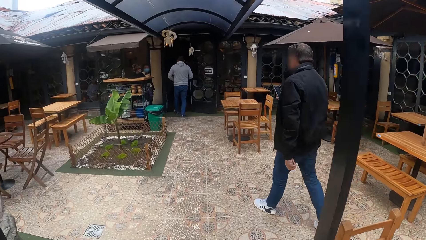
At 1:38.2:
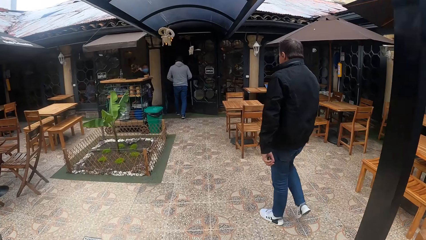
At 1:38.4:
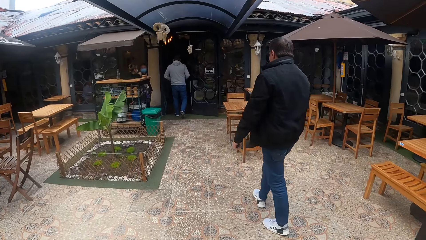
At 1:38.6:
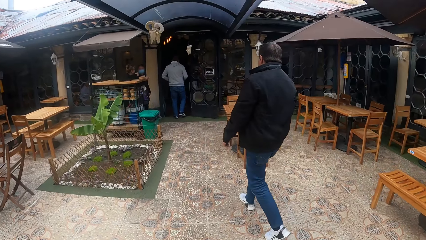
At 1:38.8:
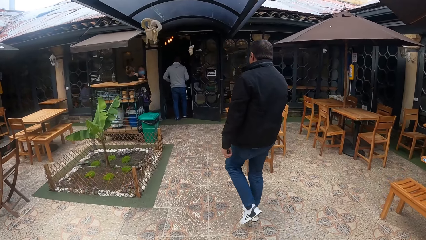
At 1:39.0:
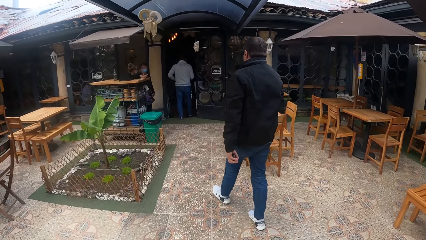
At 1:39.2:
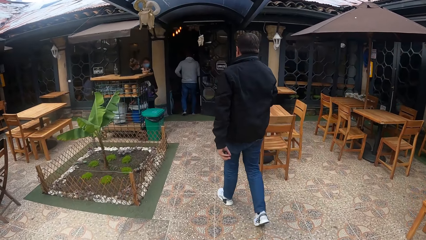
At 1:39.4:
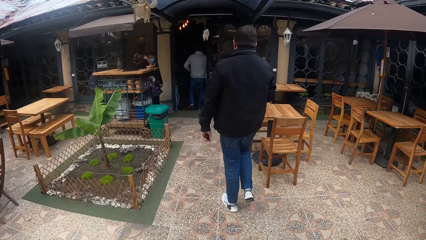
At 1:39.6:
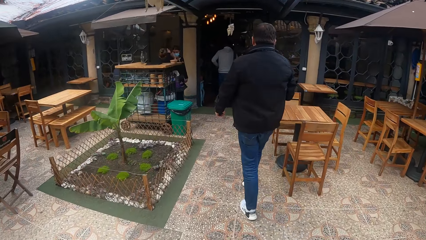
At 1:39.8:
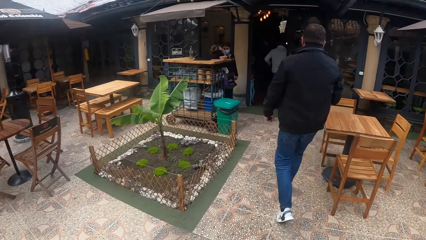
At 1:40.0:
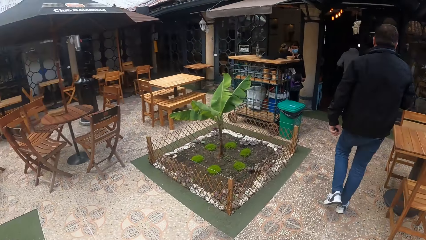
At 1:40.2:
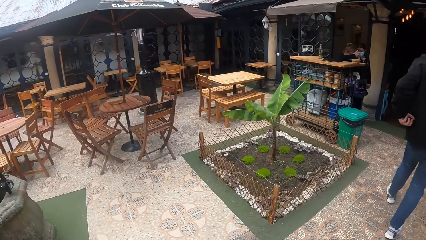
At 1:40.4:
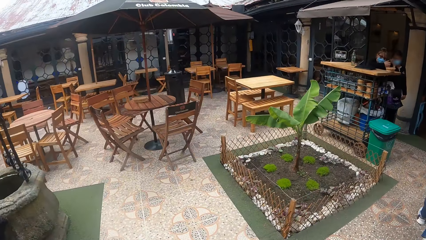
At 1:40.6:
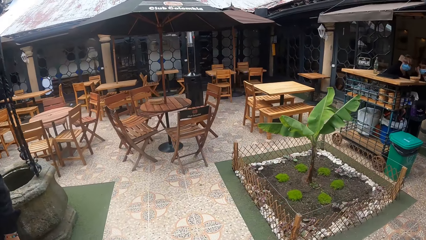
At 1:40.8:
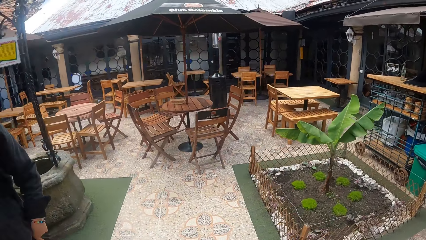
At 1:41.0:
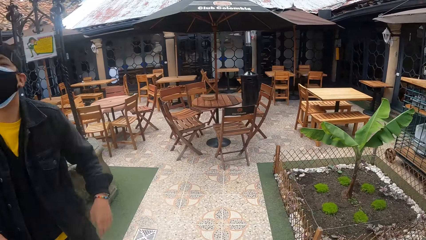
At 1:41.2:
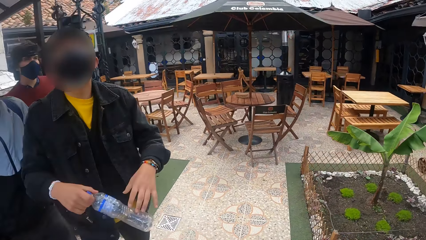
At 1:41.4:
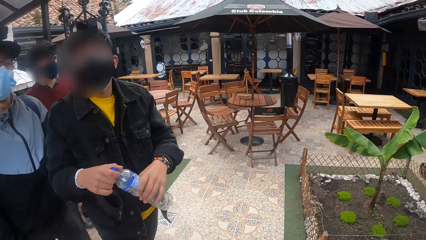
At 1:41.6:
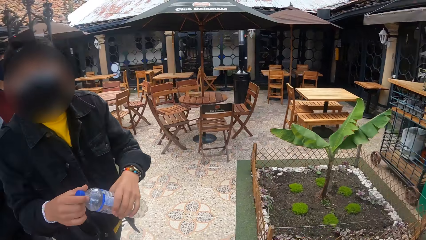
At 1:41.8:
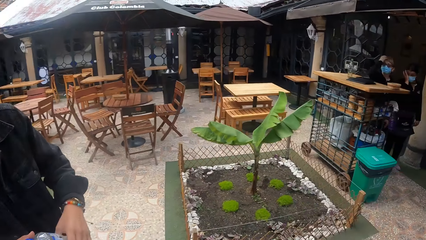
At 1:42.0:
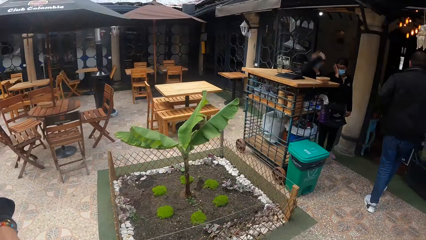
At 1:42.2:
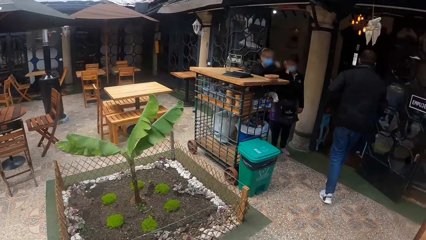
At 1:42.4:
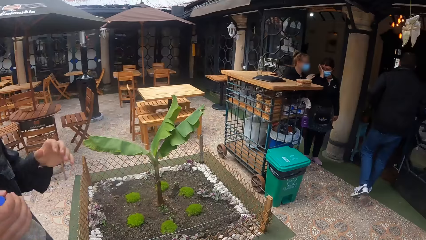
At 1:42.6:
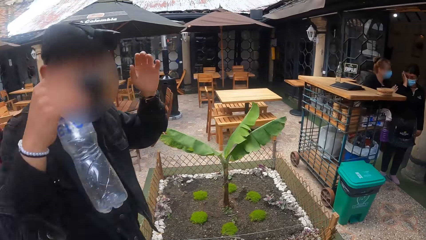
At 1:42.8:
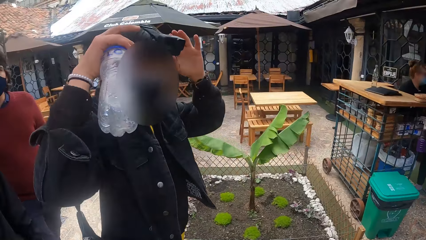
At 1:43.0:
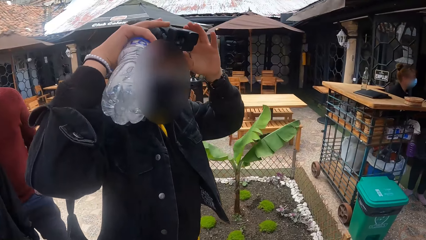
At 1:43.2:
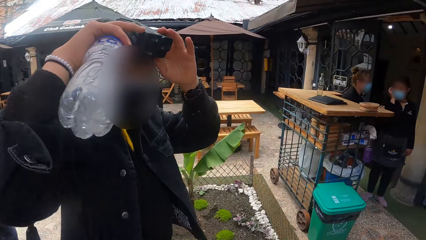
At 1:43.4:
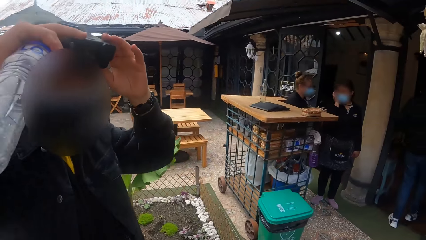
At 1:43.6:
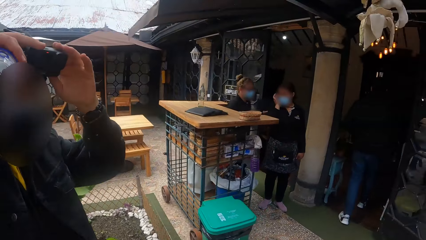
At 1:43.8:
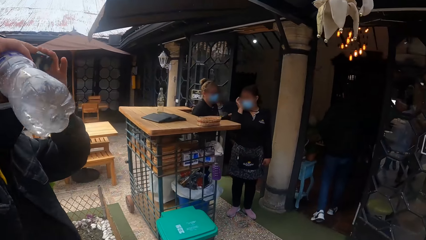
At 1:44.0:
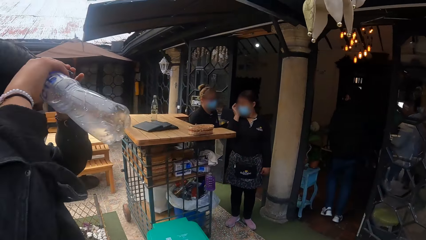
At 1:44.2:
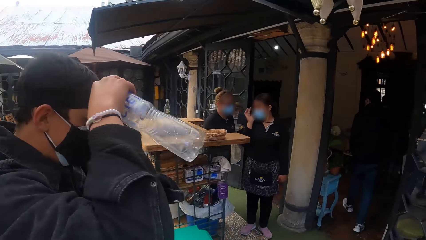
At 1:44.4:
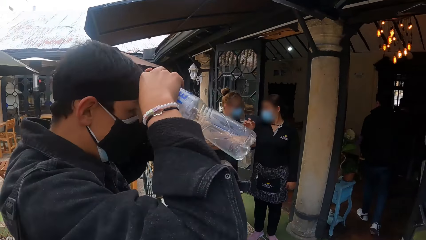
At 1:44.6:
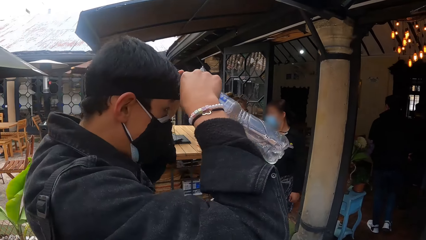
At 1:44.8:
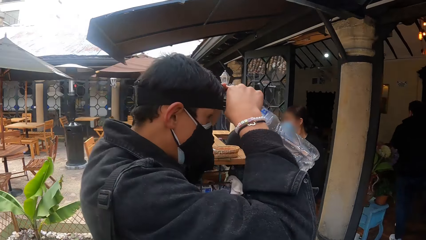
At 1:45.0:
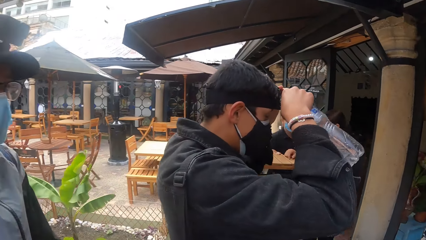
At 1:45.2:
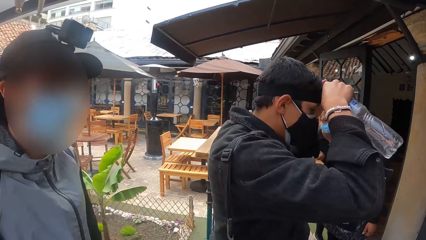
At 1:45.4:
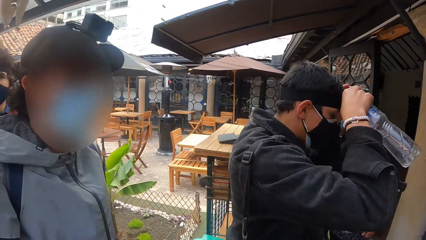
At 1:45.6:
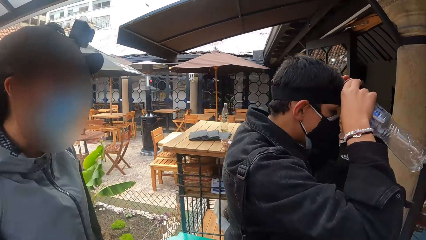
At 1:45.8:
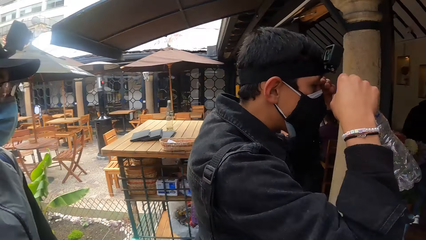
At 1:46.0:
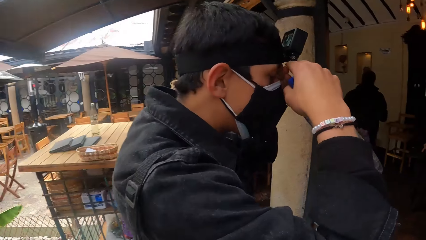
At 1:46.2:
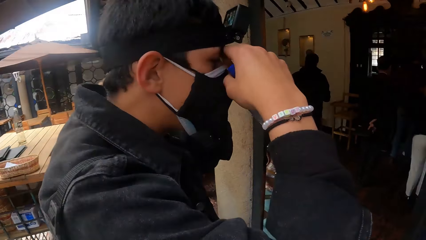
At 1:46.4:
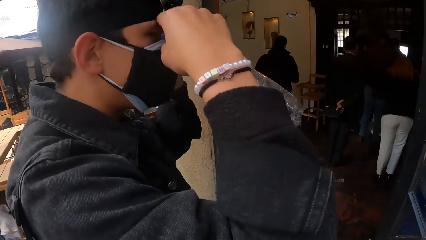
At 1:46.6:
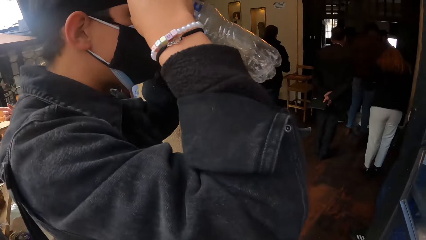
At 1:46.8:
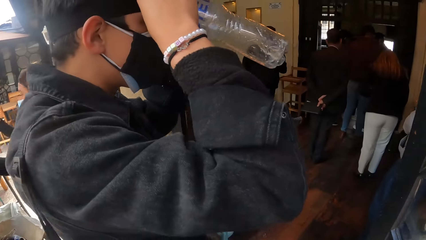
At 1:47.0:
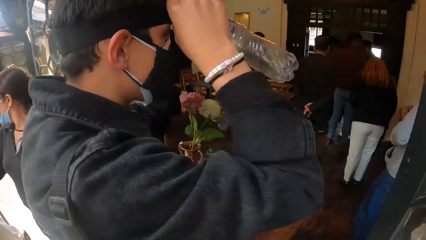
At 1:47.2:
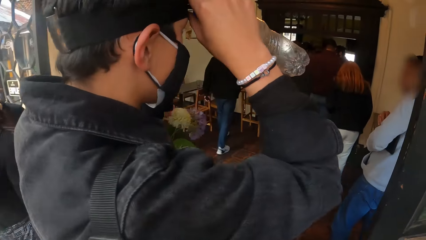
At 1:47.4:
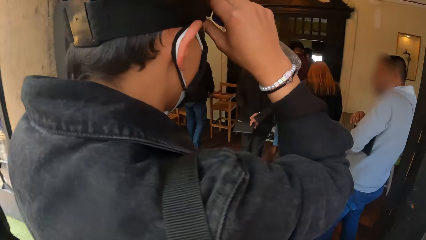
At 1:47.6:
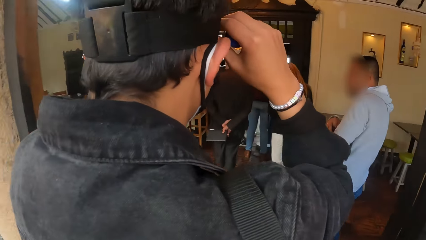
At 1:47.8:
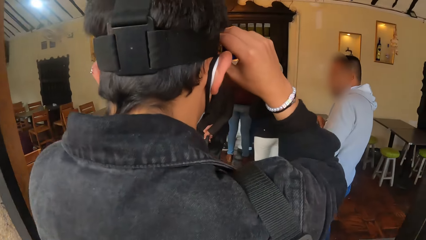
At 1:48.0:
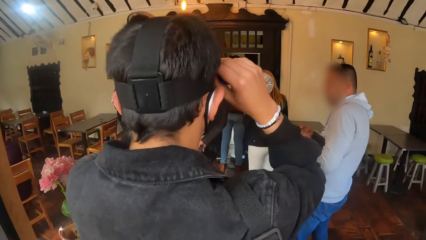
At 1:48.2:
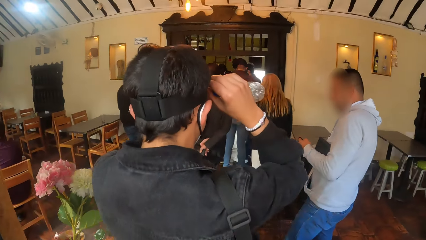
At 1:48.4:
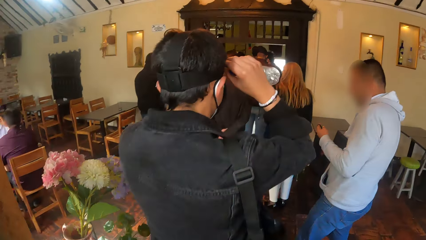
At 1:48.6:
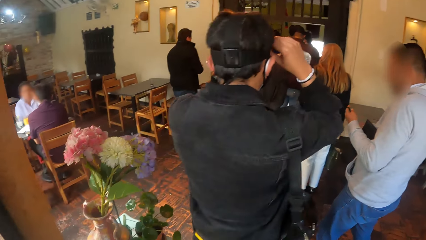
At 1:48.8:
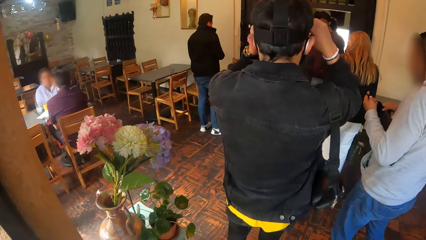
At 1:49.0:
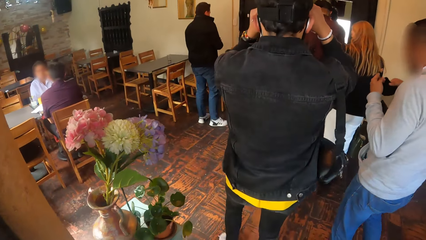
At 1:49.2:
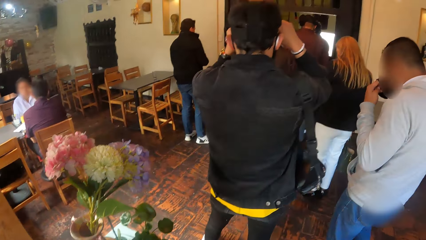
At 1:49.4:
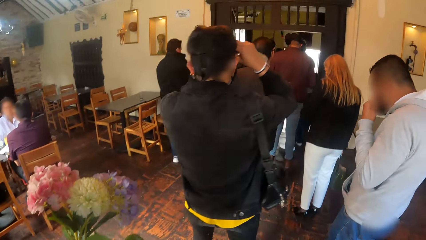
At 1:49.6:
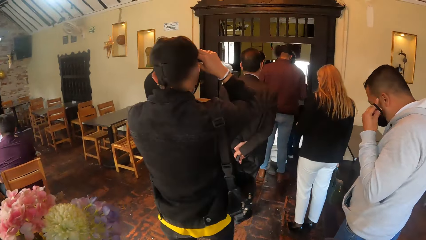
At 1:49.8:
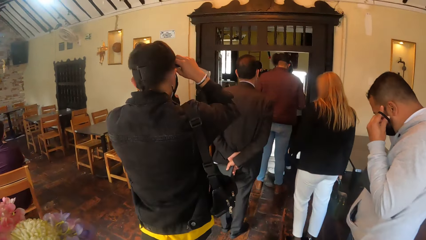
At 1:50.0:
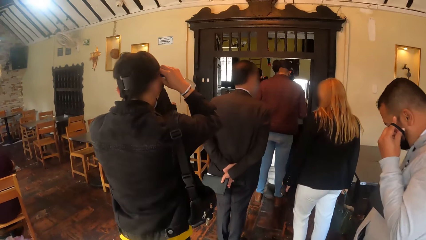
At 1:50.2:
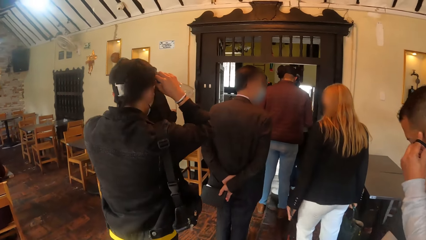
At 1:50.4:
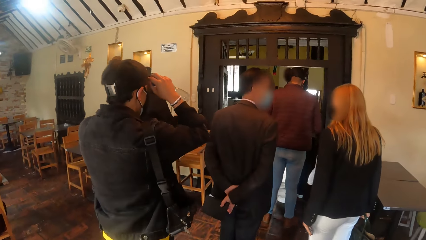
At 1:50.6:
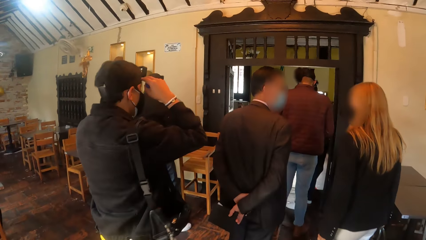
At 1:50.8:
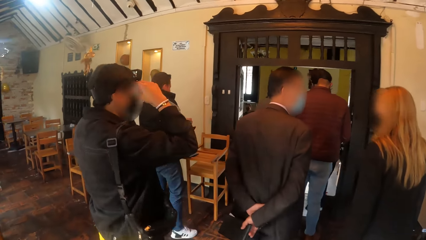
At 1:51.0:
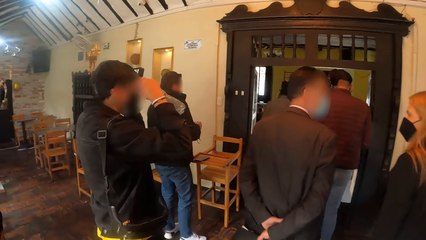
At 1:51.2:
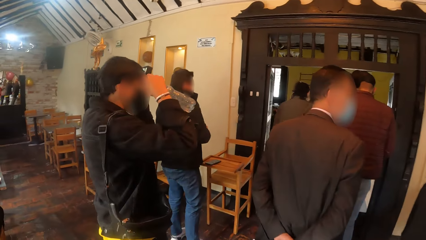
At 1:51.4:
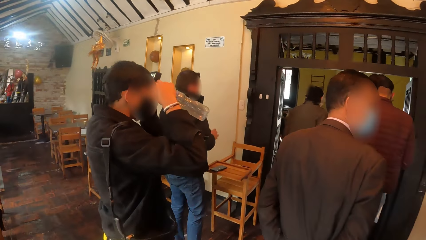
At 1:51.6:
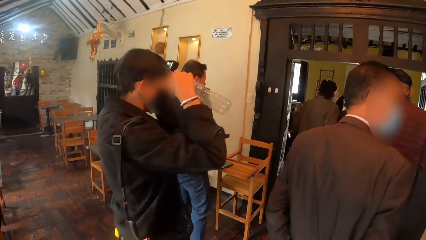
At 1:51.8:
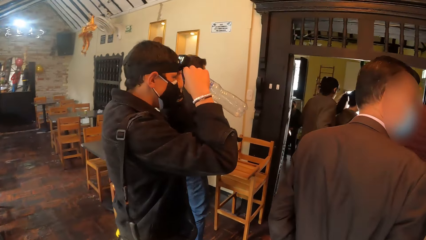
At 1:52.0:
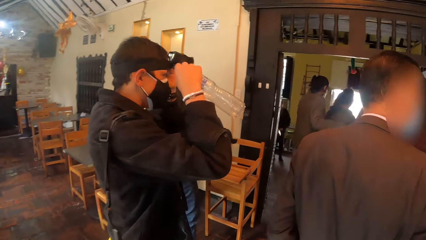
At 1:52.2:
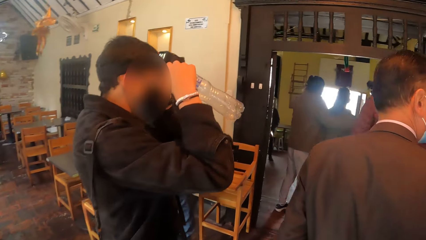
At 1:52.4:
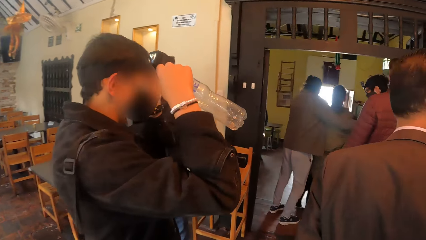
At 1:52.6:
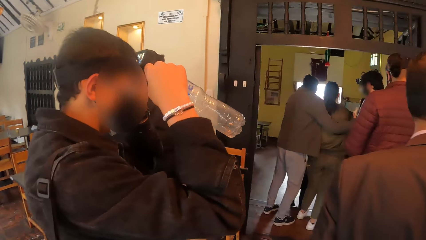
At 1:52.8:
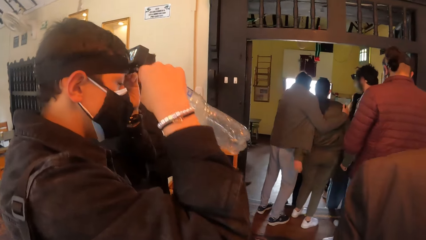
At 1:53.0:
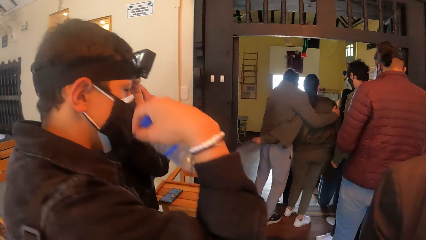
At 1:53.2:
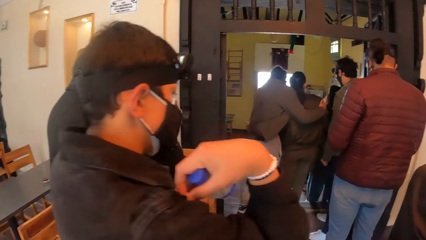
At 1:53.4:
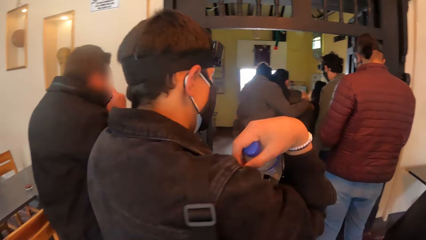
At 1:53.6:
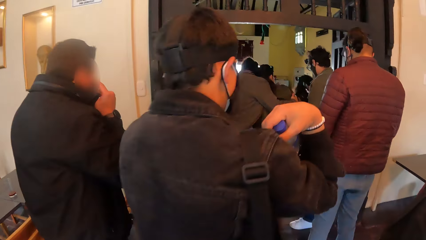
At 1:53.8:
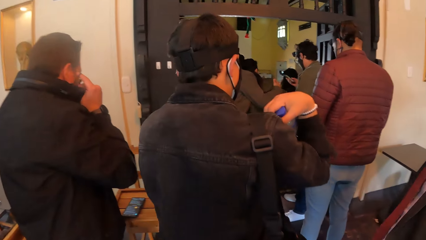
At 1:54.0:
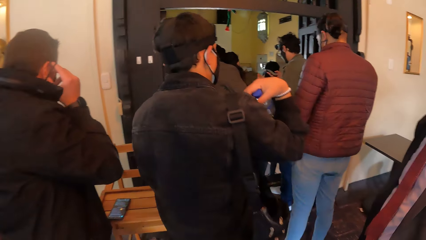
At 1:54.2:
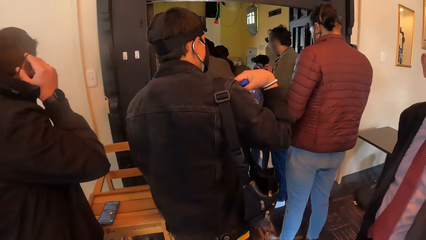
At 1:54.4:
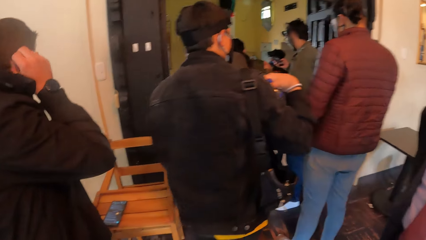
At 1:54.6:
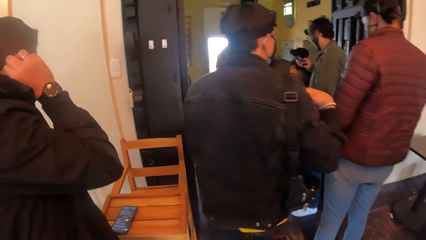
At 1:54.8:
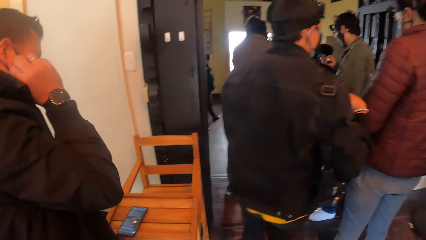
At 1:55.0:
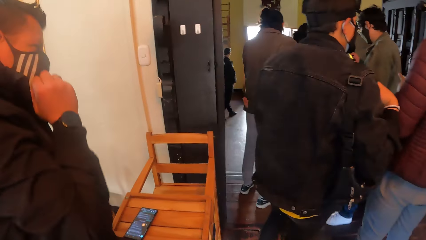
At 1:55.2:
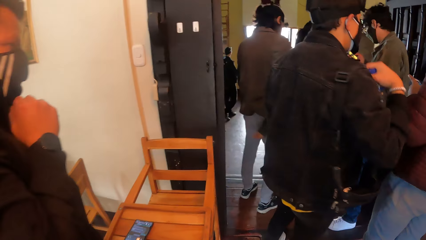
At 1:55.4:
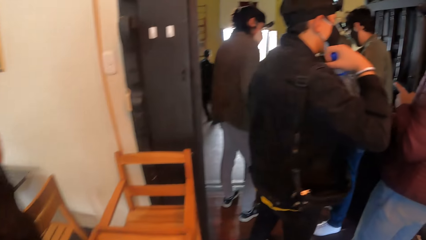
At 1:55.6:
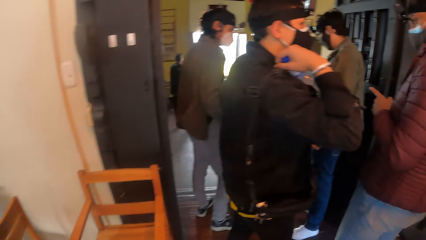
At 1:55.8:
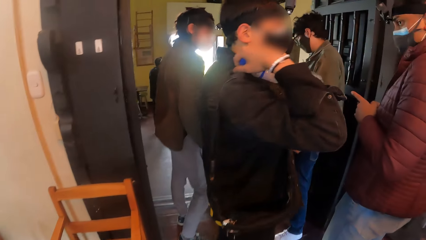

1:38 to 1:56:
The camera wearer looks around in the restaurant. The man adjusts a camera on his head with both hands. The man and the camera wearer walk into a room with a group of people. The camera wearer converses with a man, a woman, and another woman in the room.
